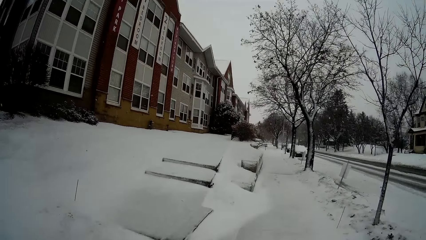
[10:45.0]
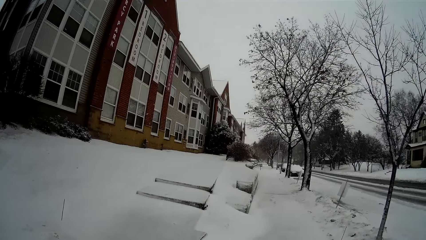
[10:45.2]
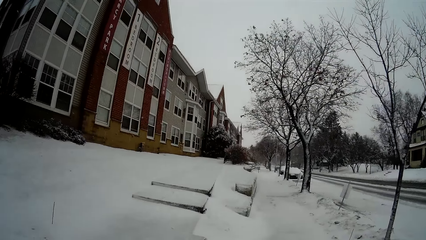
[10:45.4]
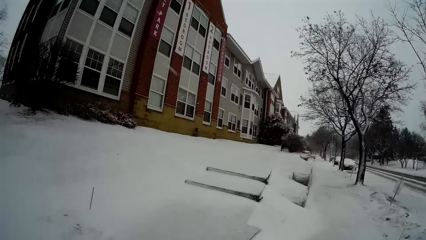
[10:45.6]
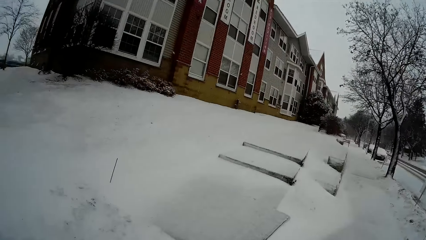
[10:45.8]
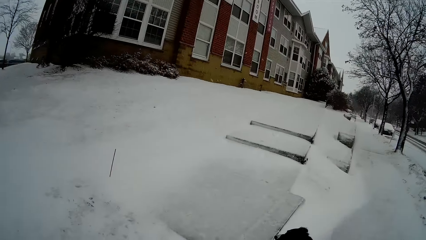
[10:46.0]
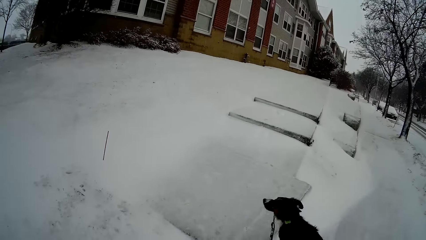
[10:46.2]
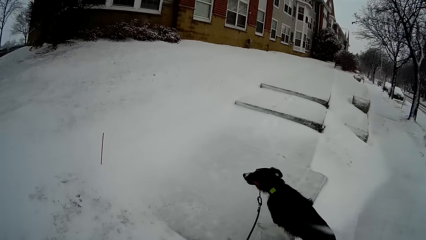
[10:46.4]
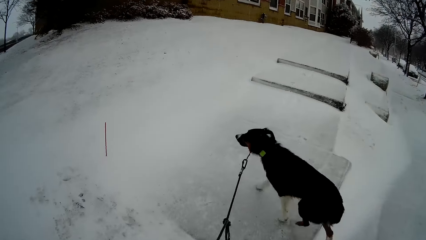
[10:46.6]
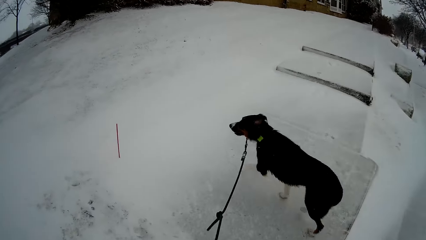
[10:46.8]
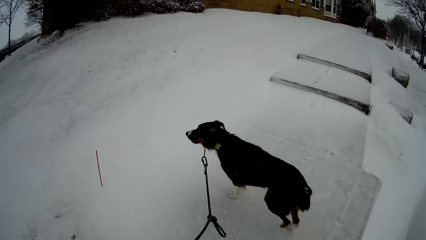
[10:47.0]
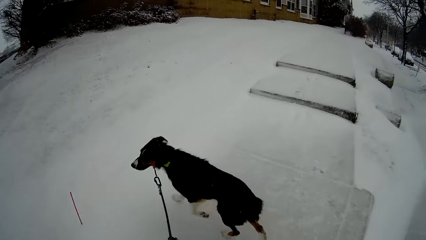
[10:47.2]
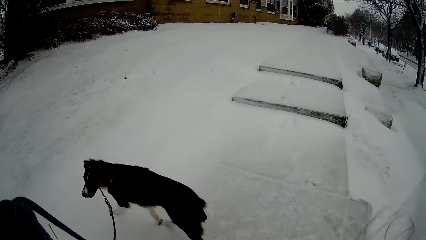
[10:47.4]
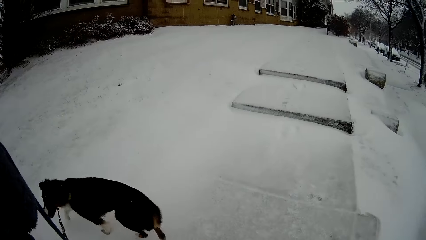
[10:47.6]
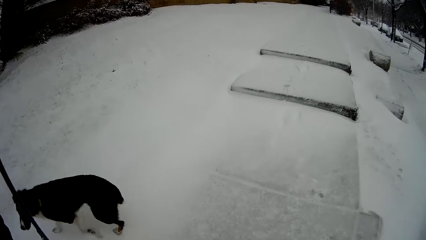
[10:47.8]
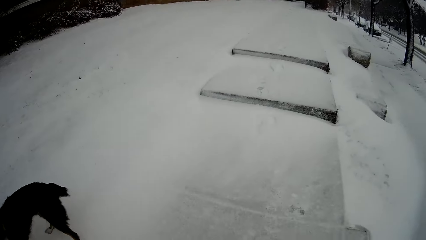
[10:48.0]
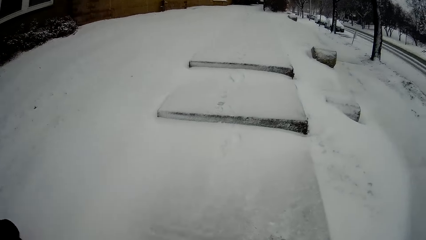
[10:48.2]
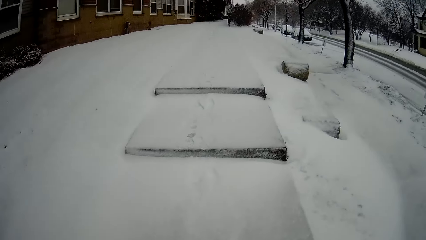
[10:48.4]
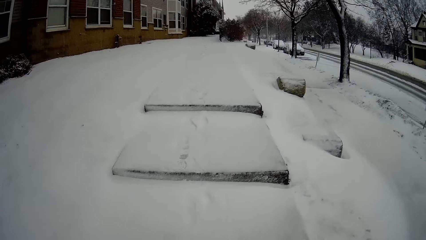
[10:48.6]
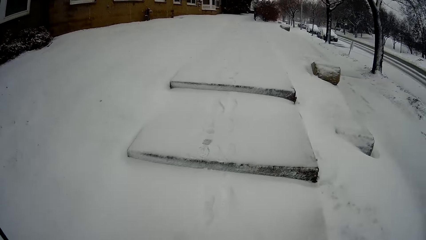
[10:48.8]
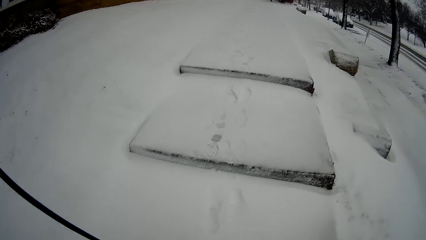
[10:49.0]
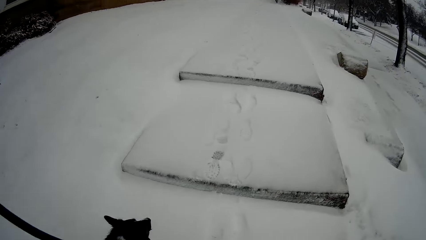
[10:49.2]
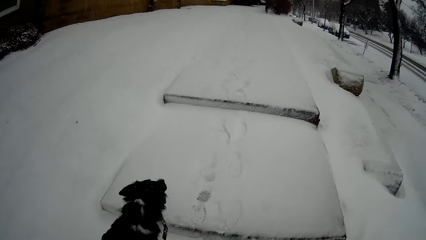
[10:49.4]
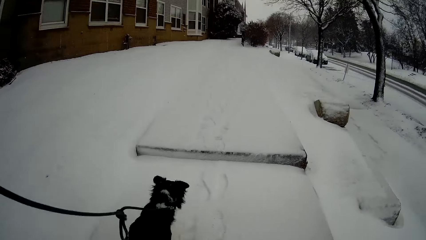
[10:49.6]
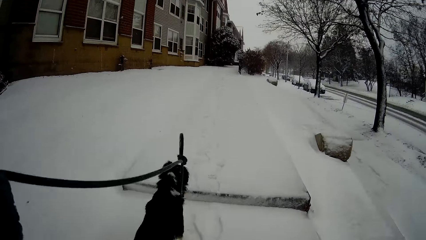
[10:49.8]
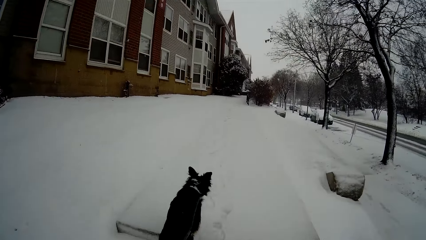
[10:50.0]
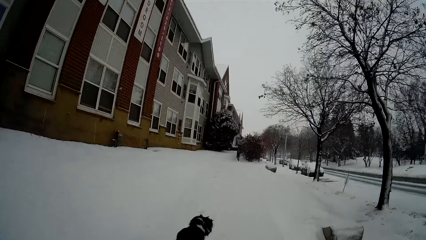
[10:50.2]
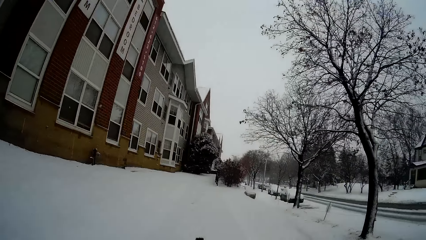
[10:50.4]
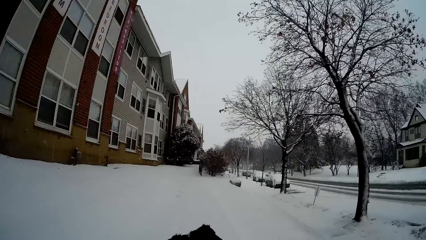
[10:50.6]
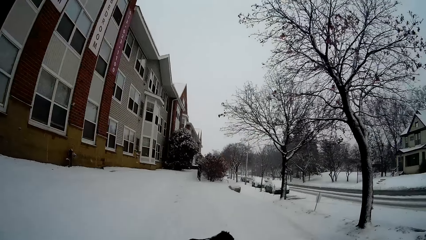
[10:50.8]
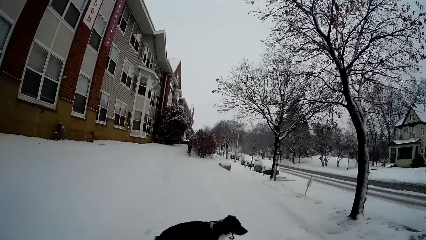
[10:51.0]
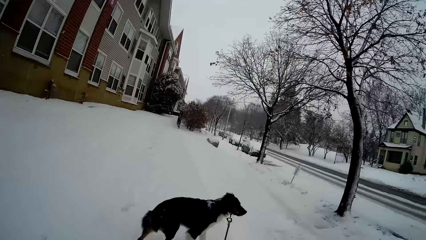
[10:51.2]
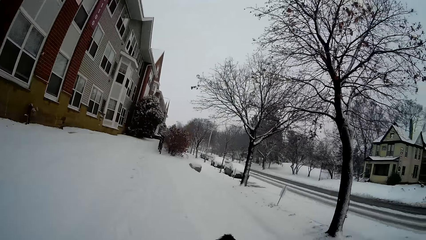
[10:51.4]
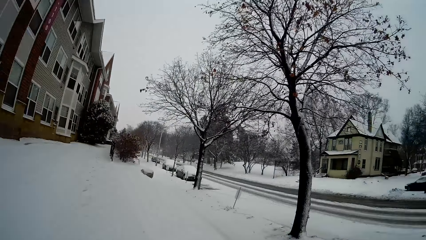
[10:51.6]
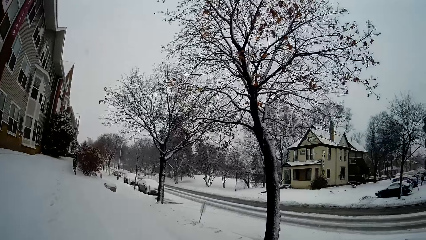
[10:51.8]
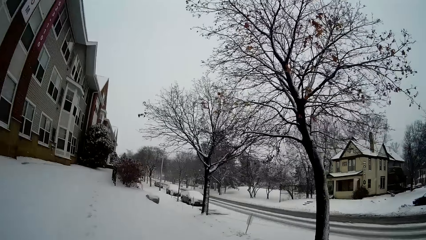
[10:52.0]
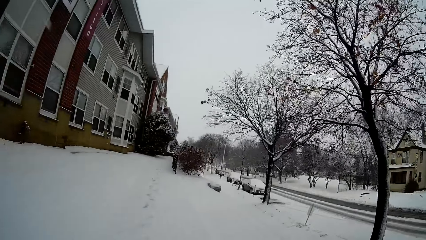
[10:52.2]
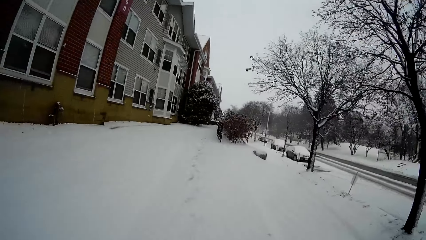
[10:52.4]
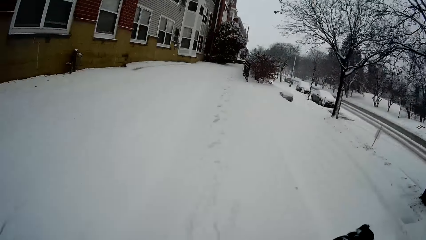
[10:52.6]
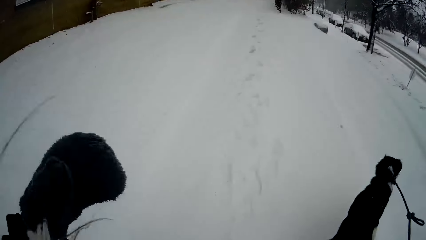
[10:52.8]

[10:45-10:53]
The camera wearer walks the dog by a building with the rope in her left hand.

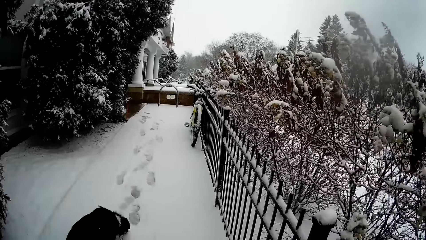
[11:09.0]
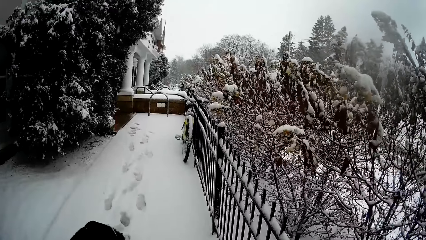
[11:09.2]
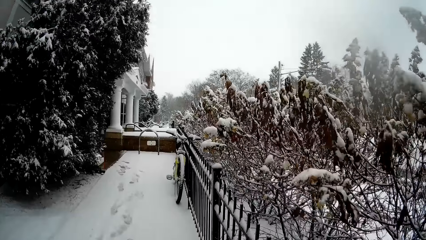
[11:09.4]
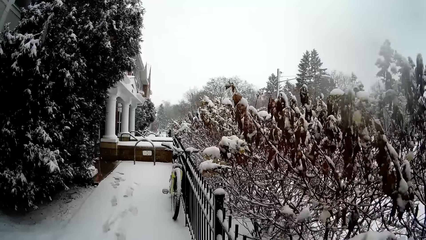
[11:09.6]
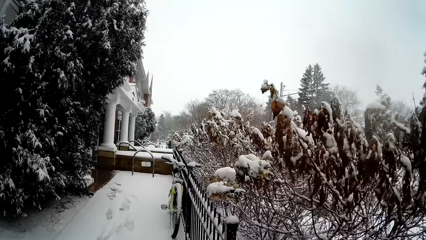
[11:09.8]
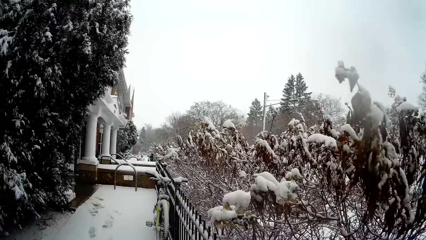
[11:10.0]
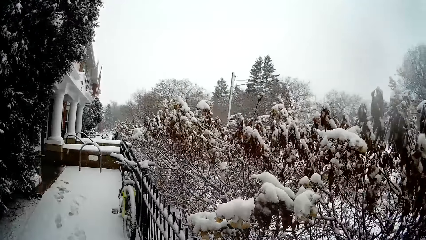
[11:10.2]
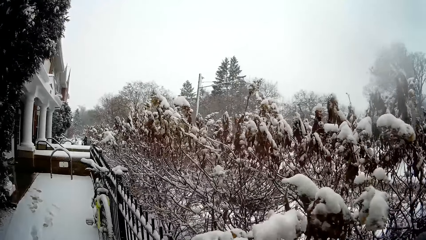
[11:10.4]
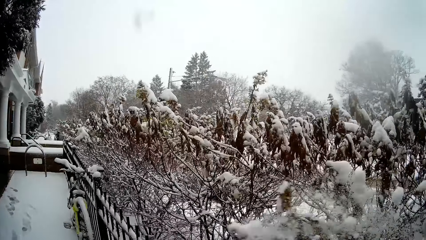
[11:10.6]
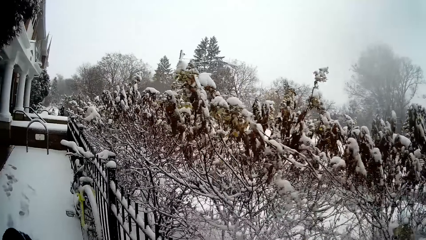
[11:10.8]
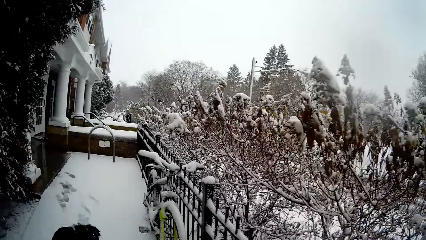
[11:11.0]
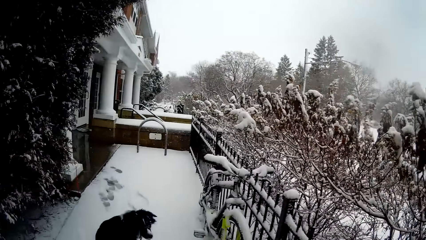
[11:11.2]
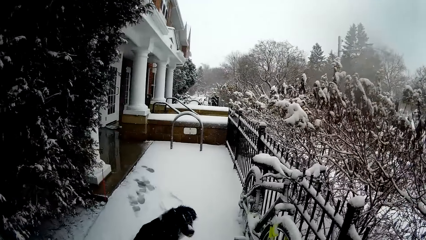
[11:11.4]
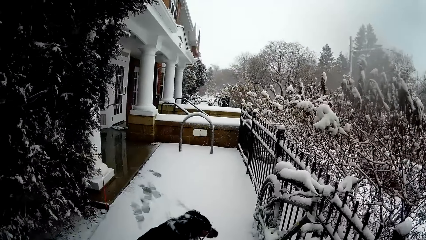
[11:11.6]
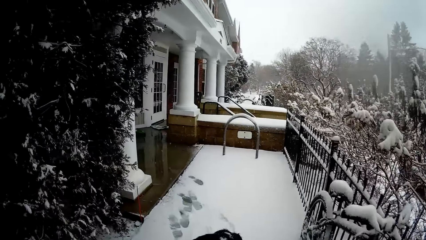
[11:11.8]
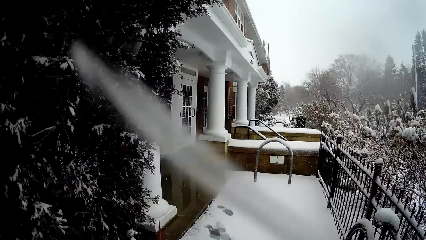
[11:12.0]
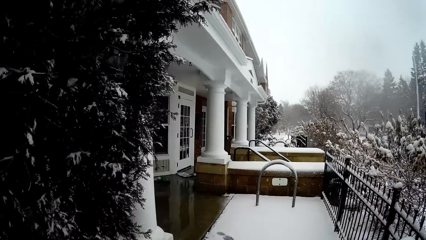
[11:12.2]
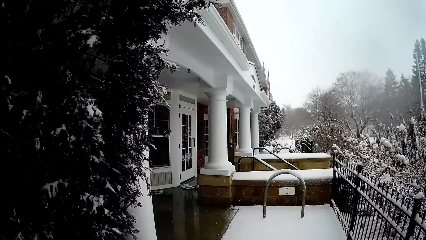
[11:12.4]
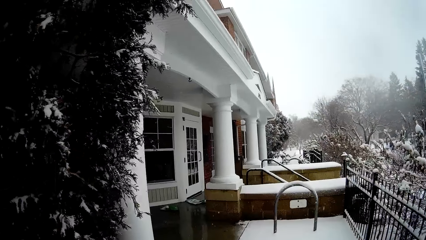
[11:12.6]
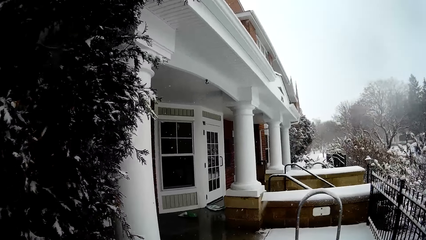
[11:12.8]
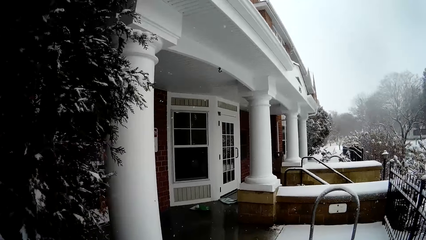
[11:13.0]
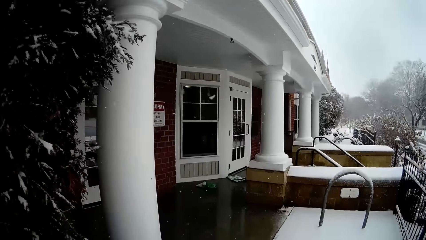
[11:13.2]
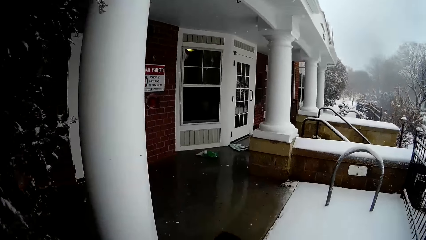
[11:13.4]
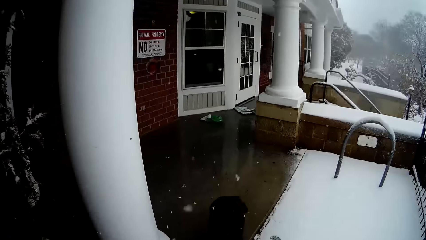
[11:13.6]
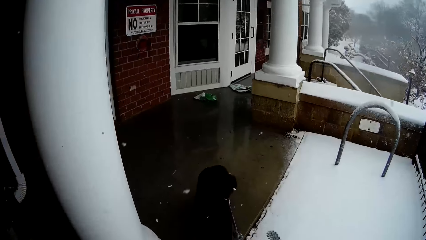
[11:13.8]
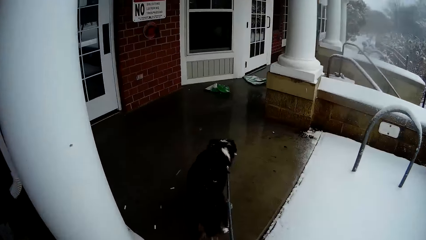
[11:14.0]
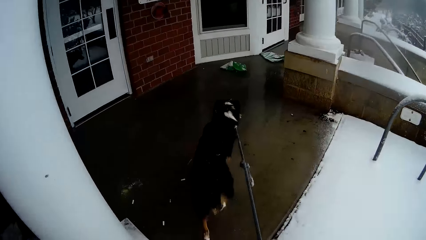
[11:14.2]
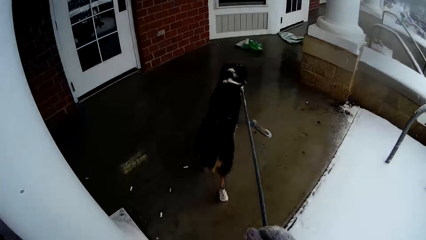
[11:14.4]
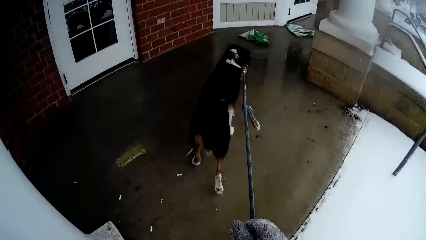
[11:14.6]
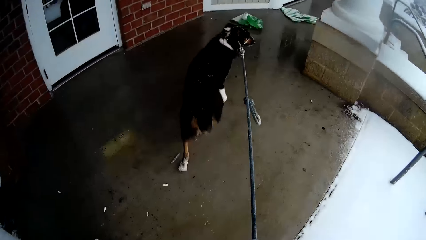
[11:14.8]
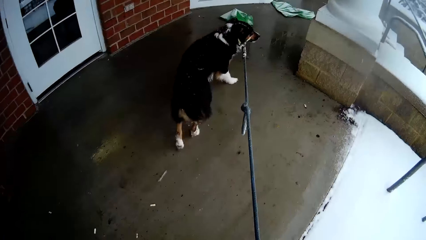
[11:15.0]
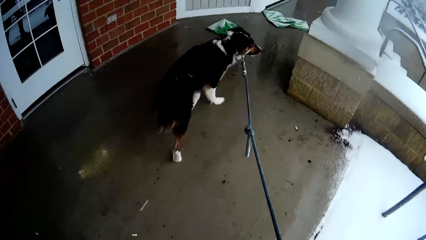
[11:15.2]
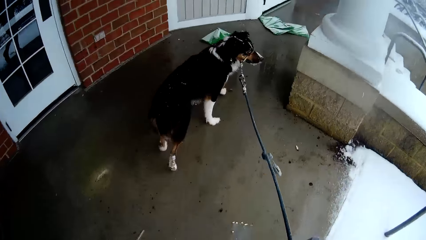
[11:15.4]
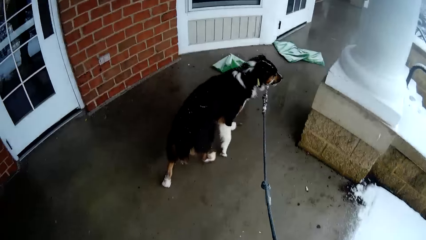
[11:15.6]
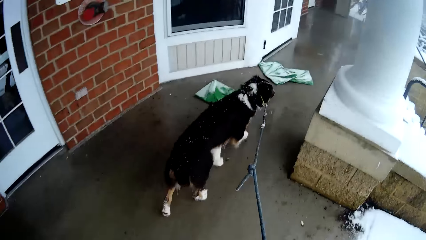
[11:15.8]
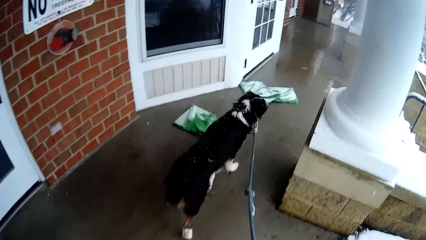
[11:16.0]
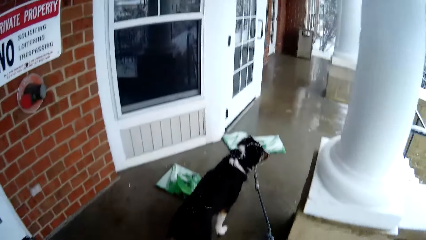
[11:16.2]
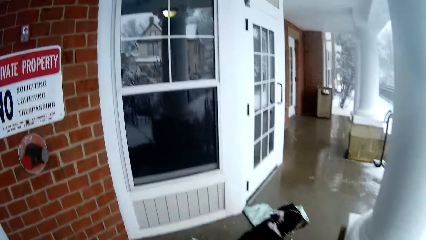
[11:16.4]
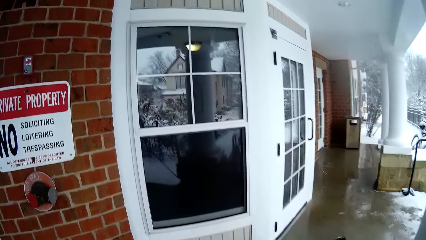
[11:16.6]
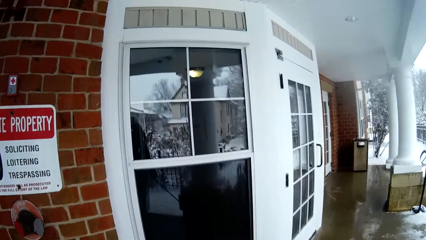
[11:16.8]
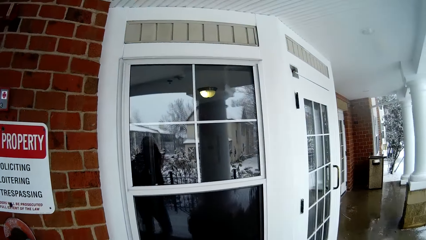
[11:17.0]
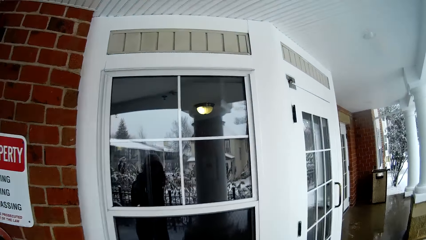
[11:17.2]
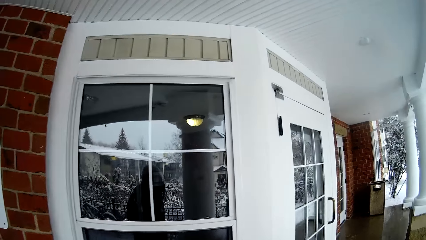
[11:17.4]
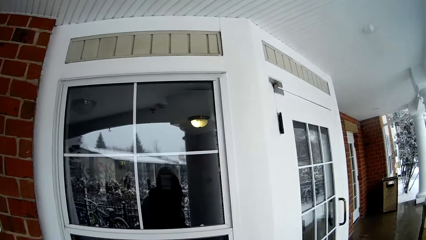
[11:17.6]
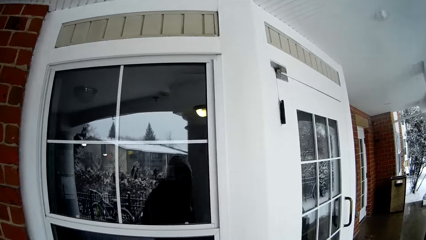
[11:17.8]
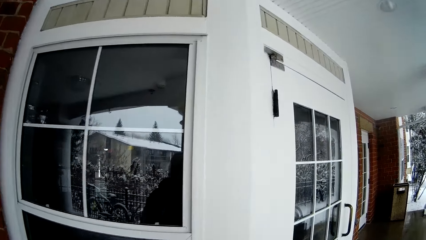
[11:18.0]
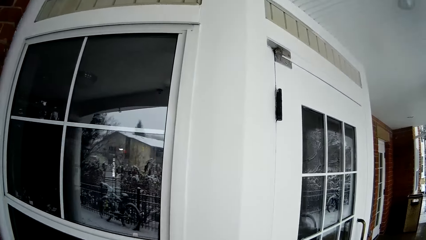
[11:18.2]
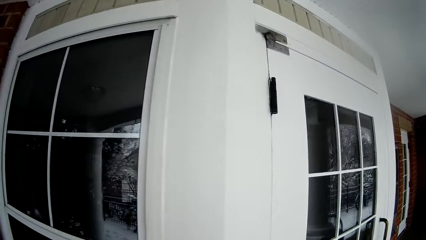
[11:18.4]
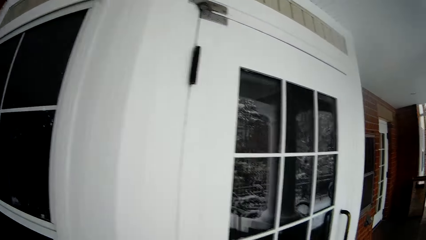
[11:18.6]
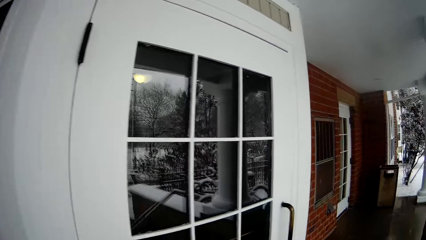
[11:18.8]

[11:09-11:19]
The camera wearer hits a plant with her right hand. She walks the dog to a door with the rope in her right hand.
